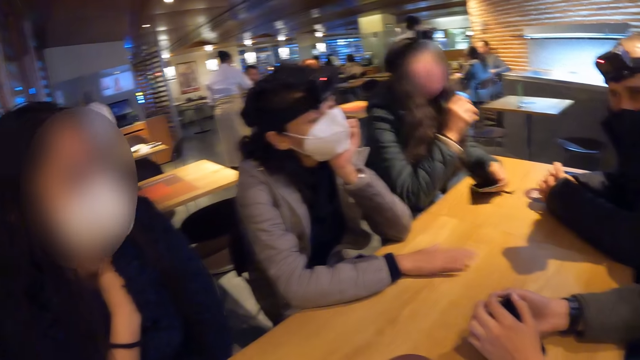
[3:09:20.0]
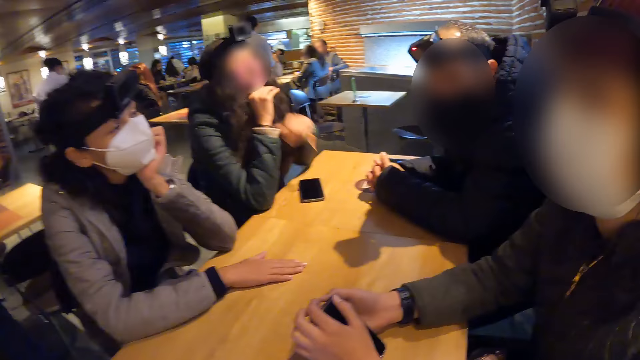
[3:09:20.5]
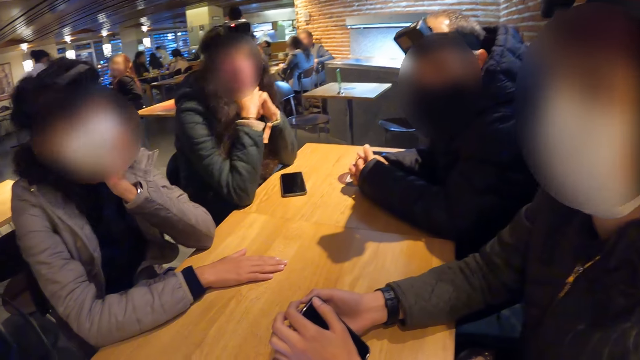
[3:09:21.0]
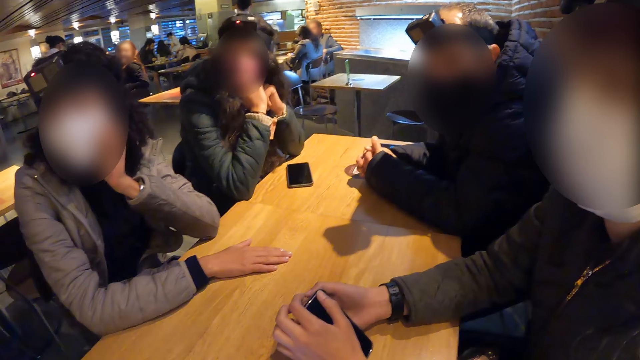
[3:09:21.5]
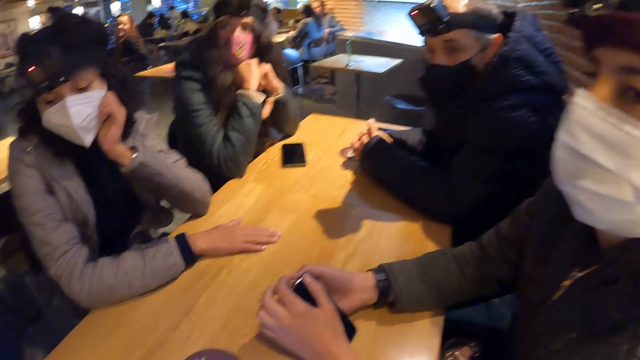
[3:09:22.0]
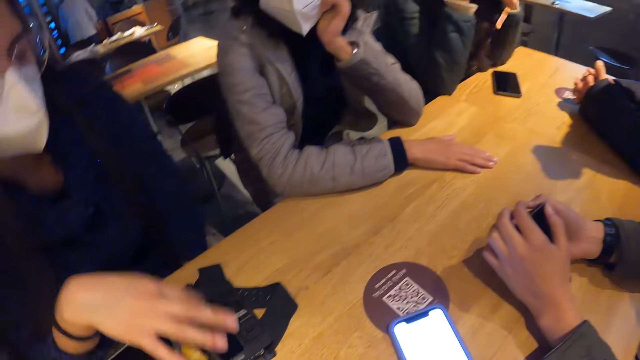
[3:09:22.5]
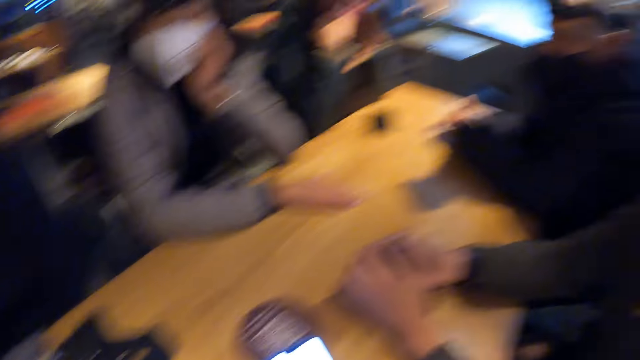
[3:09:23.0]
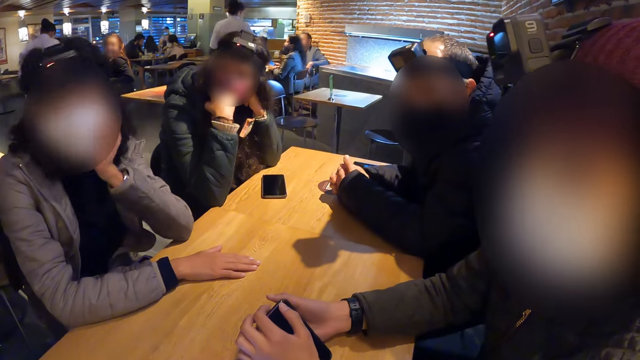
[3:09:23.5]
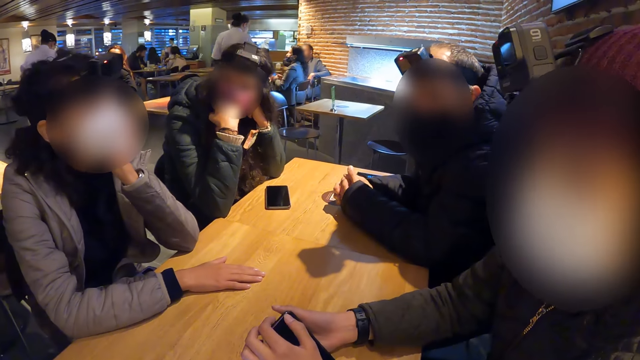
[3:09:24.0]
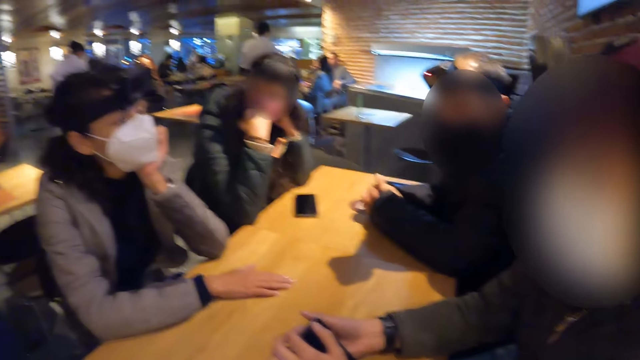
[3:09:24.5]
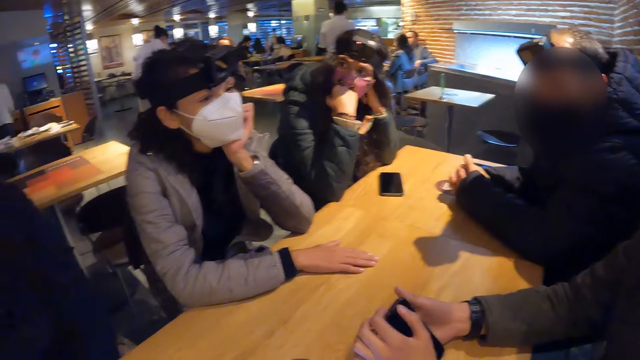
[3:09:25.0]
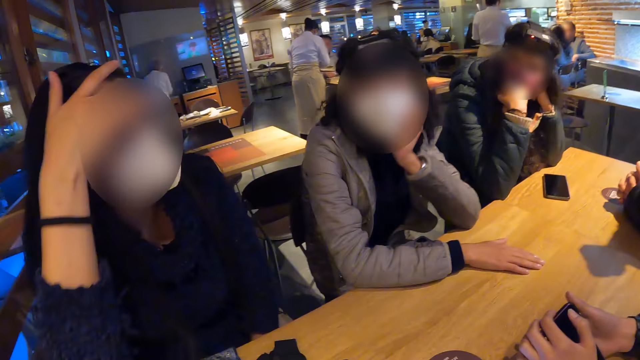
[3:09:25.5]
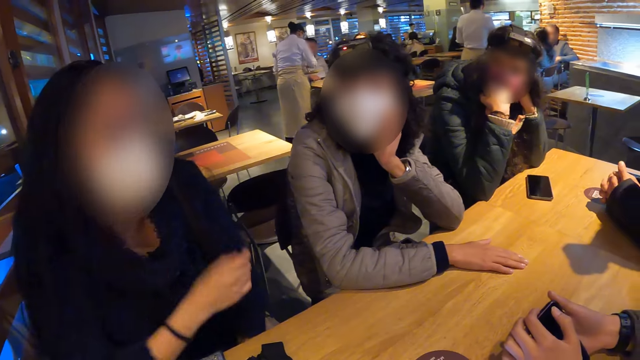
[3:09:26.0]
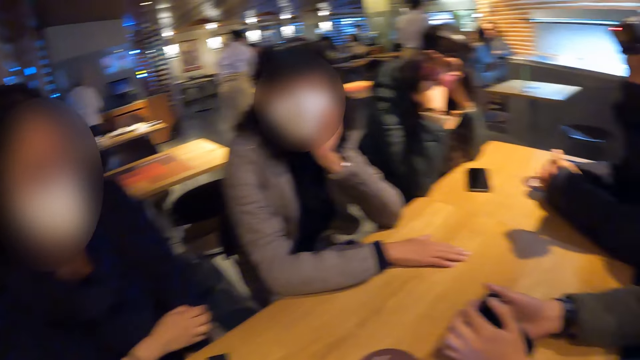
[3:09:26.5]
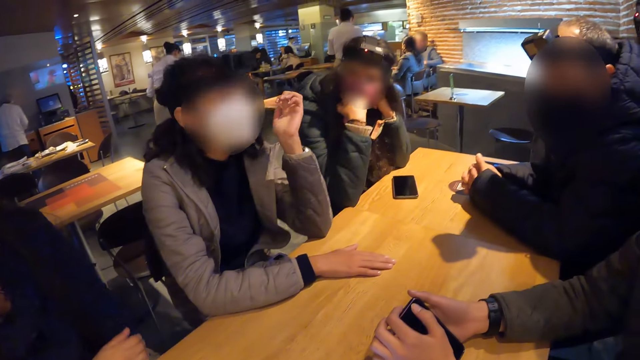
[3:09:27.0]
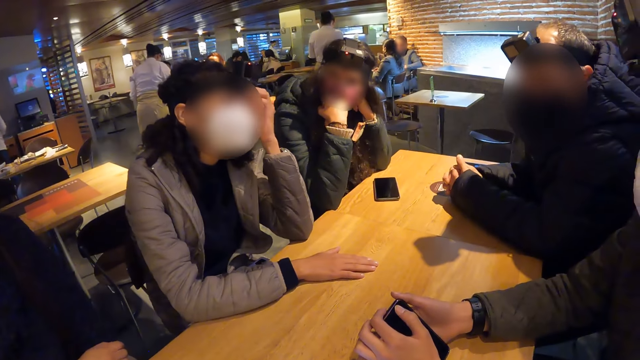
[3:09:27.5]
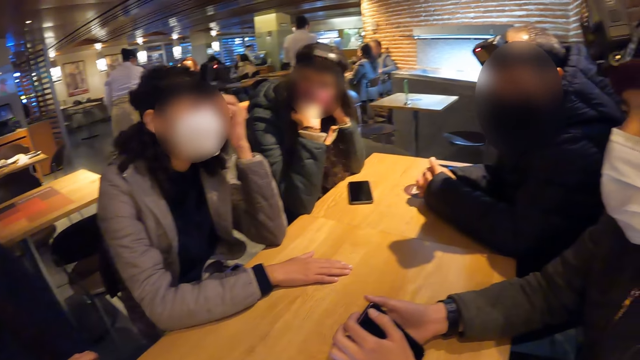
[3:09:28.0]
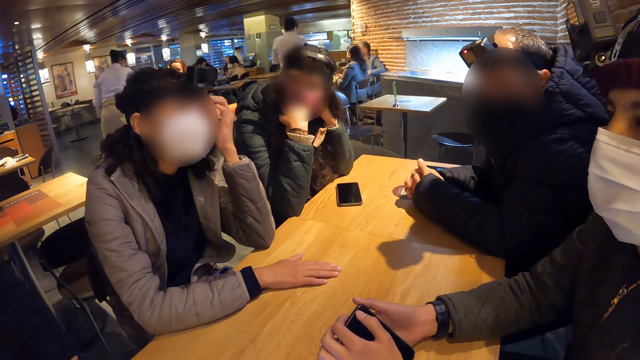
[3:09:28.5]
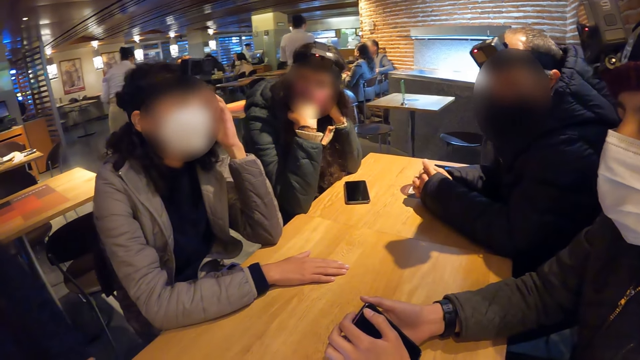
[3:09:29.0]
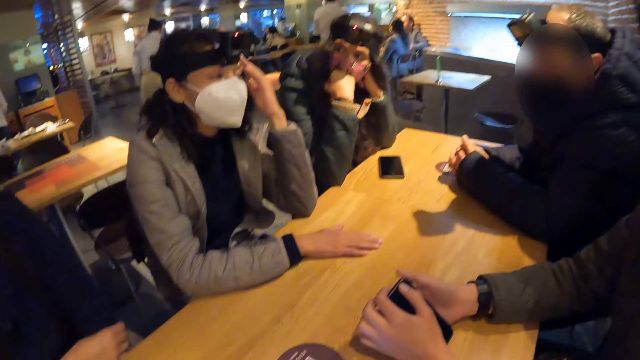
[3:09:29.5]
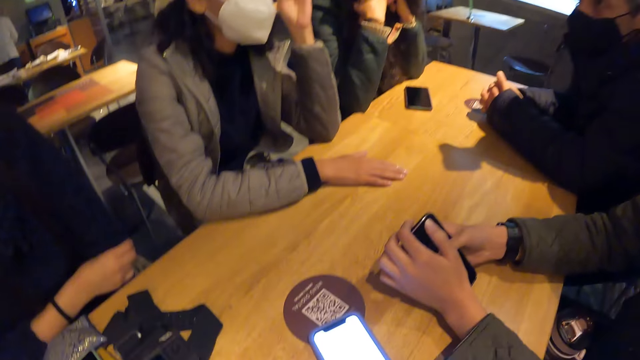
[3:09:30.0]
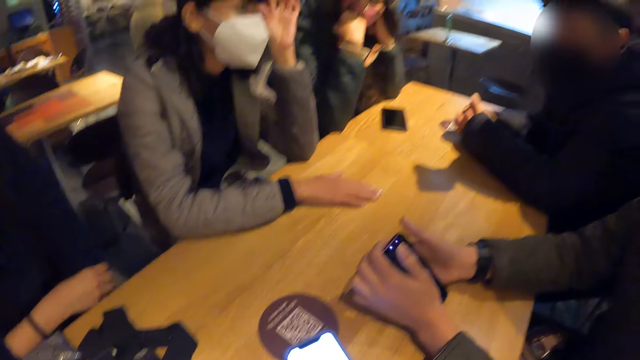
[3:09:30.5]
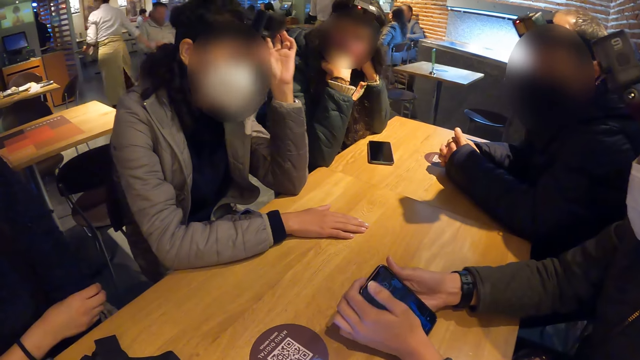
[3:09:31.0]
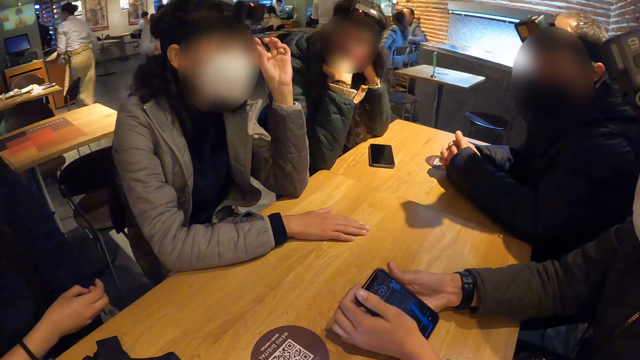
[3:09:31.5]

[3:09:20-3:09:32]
The woman drops the phone on the table with her left hand.

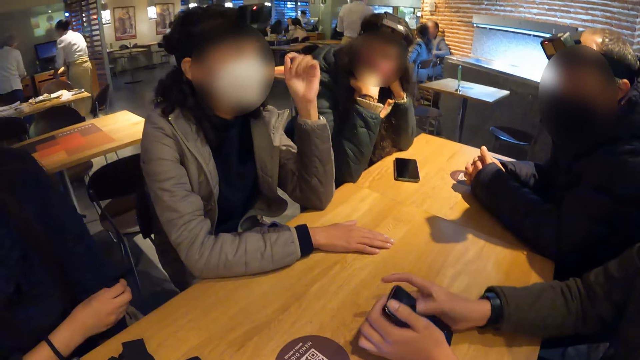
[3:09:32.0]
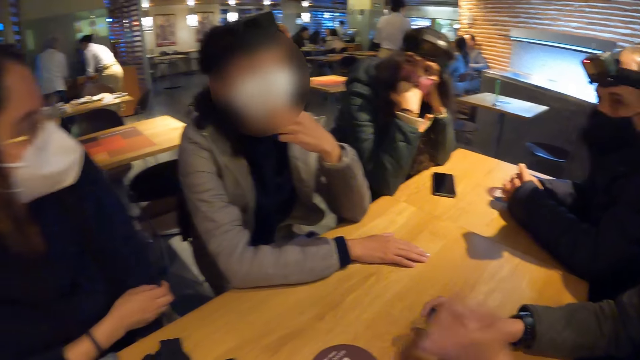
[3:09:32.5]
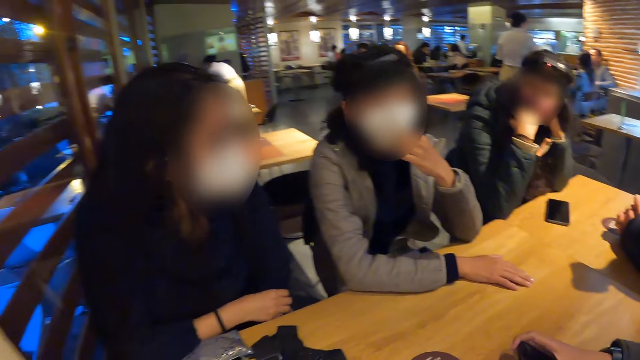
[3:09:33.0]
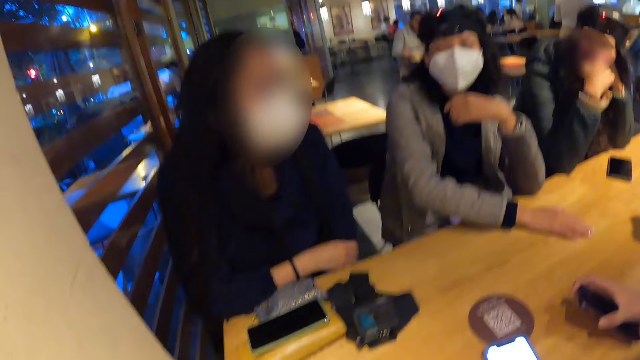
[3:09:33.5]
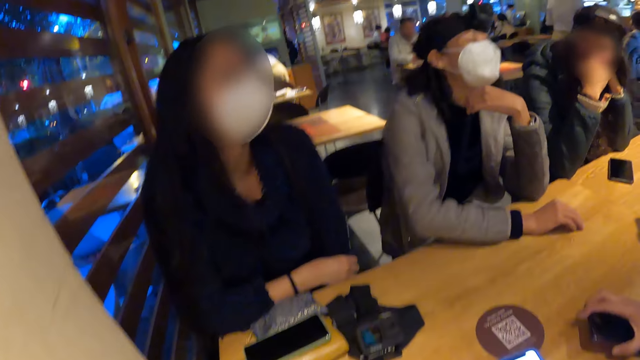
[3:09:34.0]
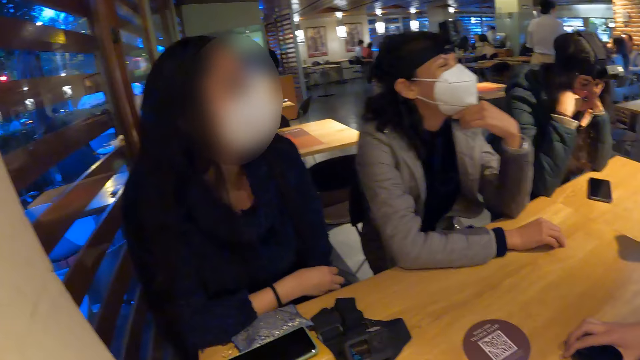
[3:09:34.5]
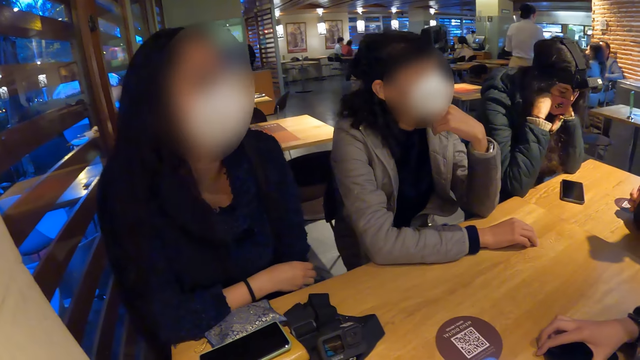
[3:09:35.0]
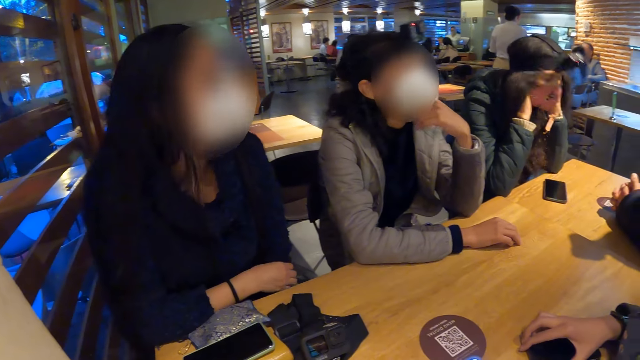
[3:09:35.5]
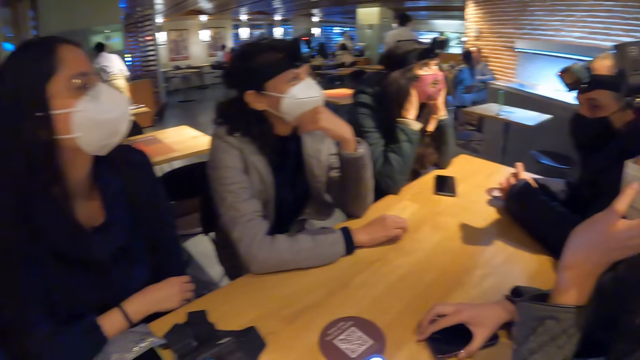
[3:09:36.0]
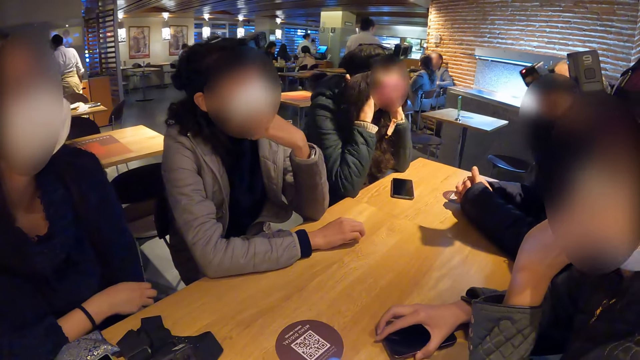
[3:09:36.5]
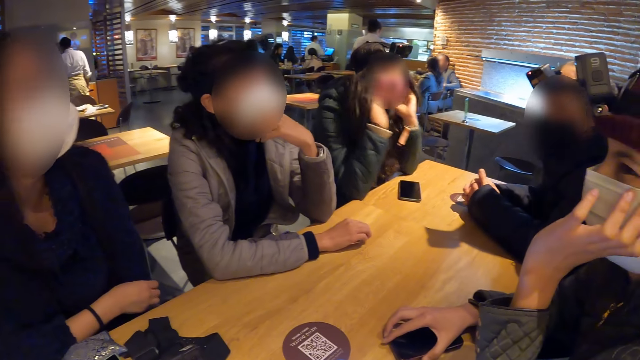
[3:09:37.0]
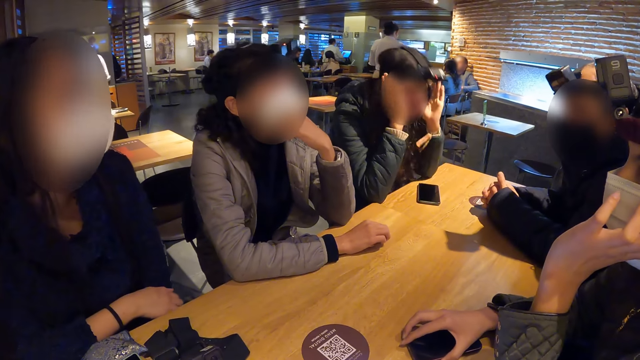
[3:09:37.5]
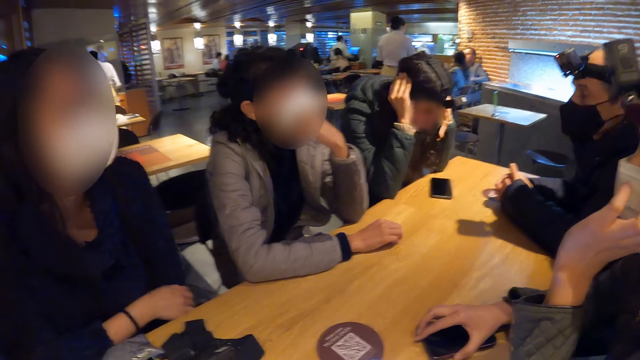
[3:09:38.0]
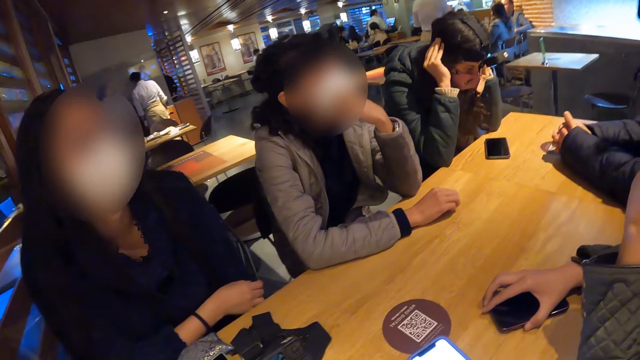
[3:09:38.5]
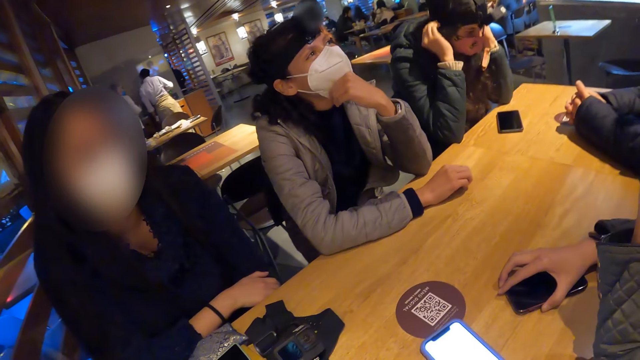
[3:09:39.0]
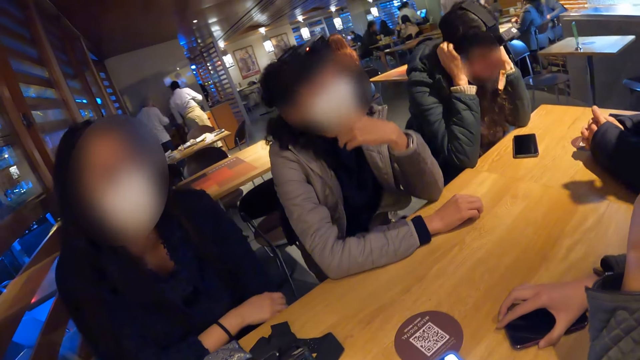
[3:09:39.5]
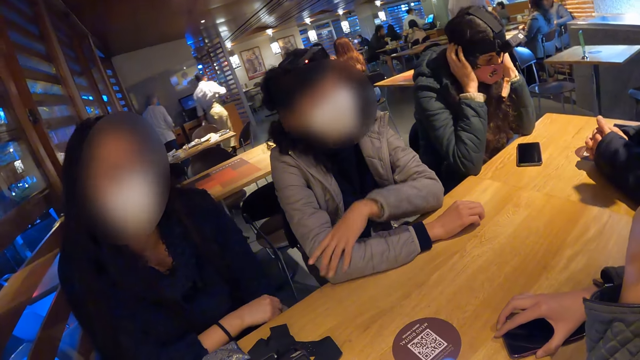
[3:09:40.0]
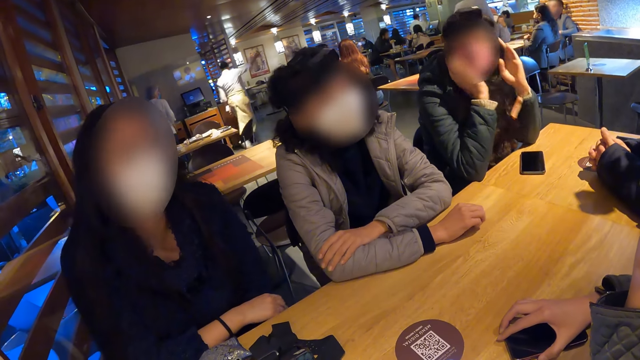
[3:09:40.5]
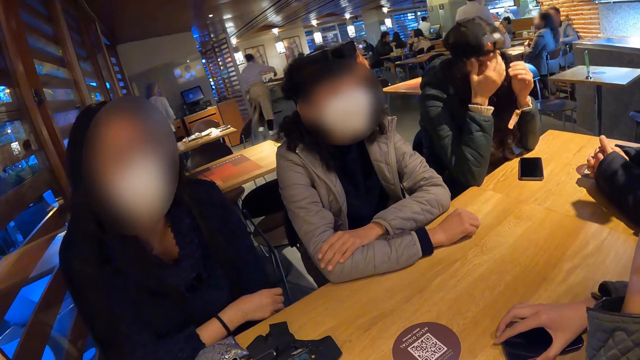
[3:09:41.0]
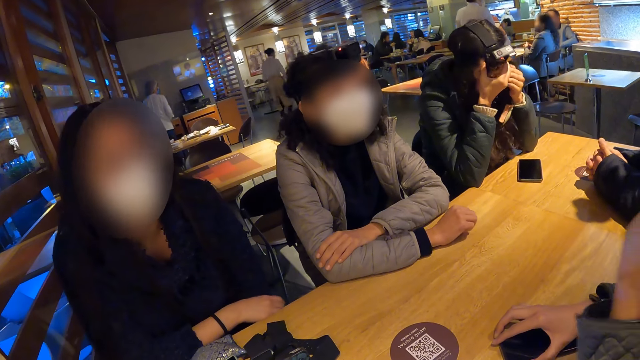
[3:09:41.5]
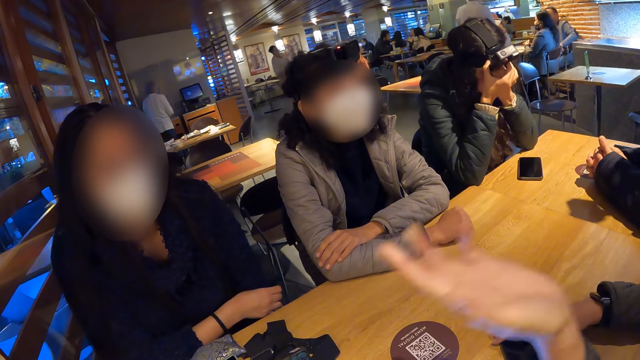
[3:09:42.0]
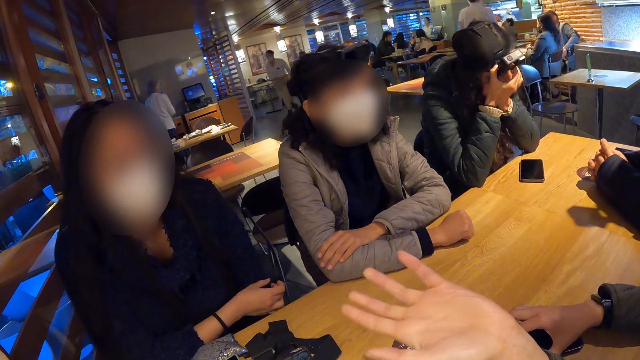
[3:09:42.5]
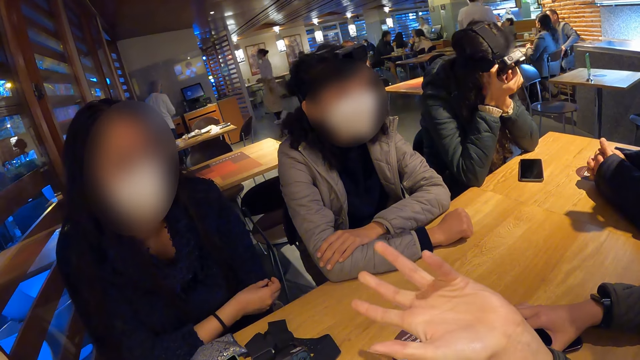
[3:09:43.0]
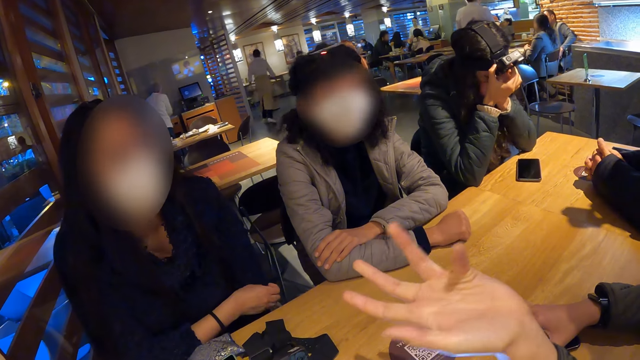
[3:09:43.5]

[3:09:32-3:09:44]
The camera wearer looks around.
